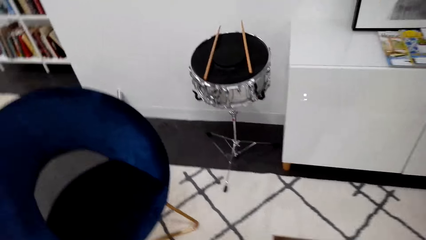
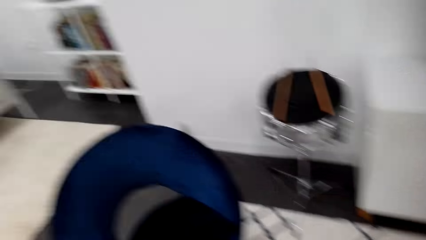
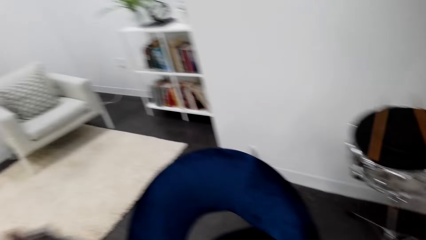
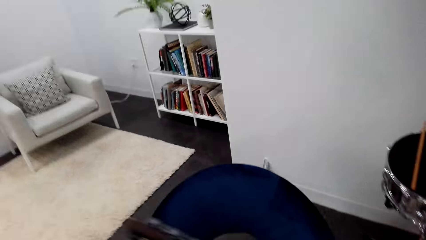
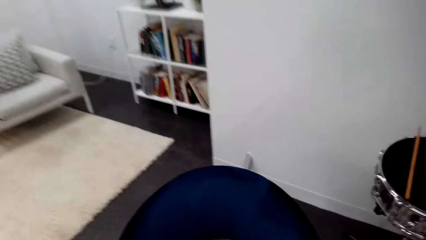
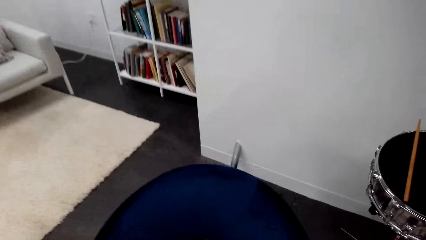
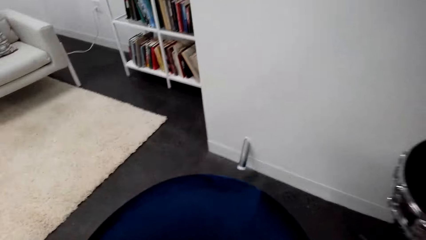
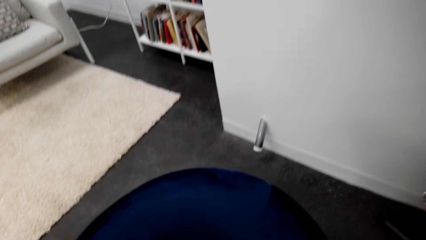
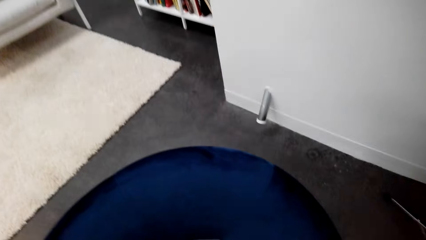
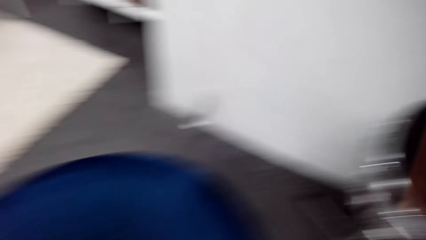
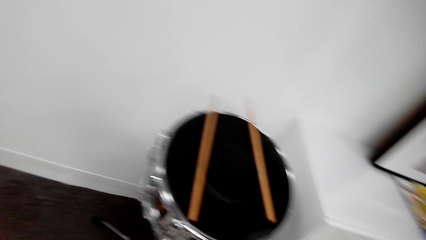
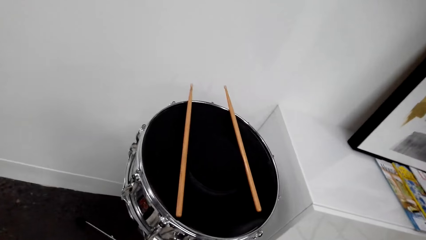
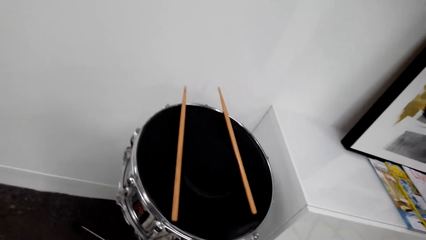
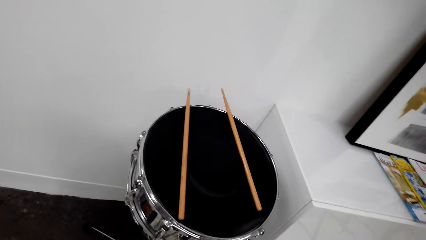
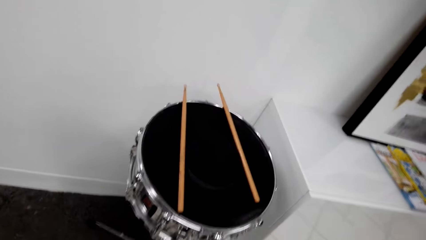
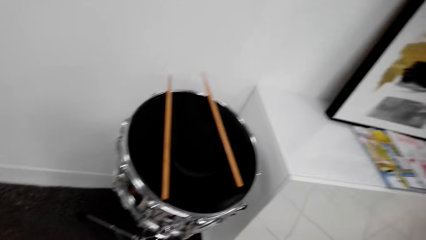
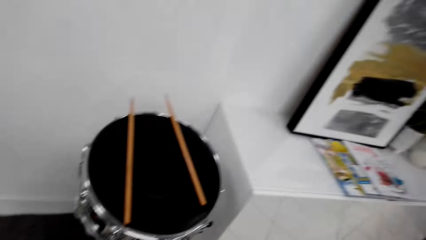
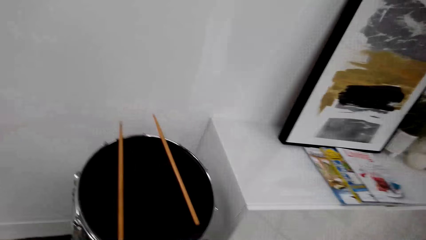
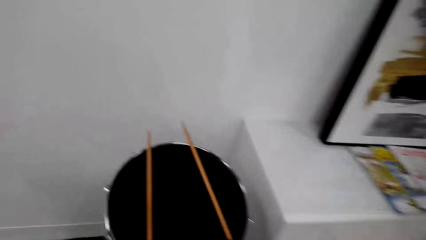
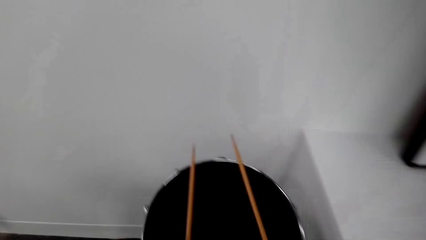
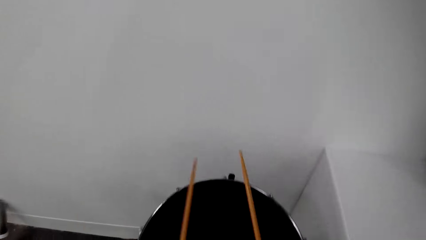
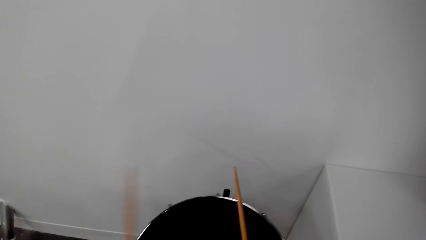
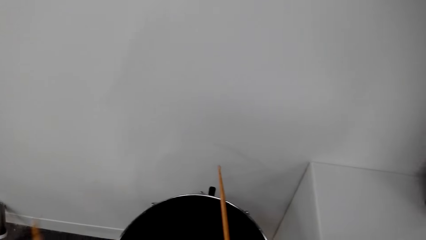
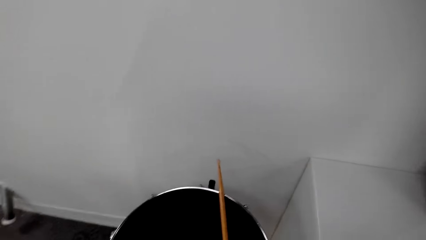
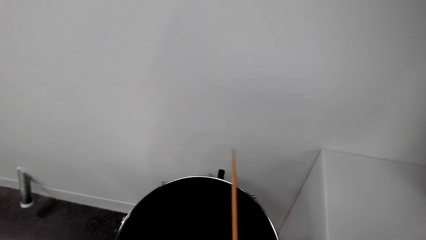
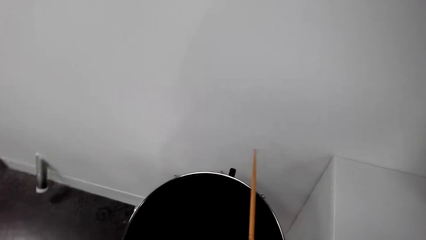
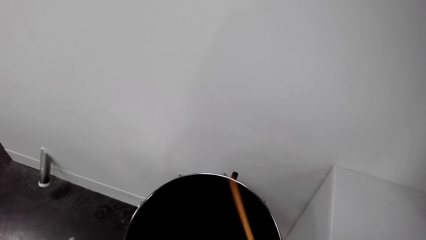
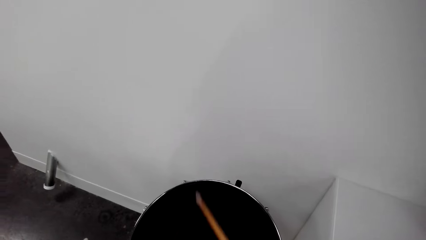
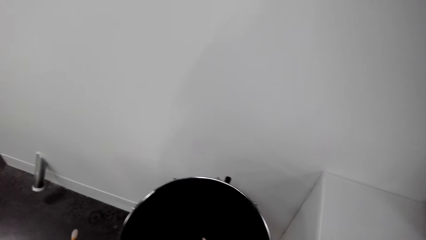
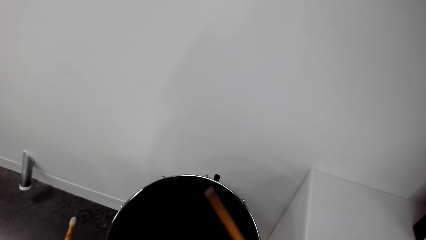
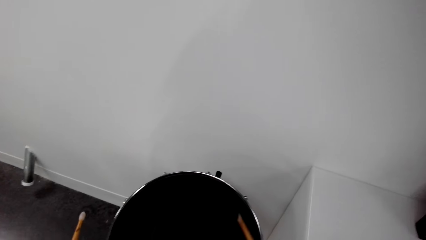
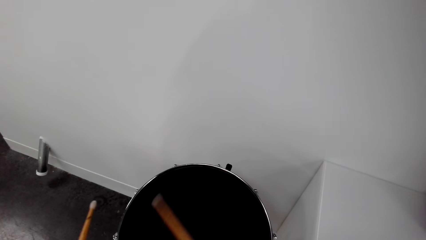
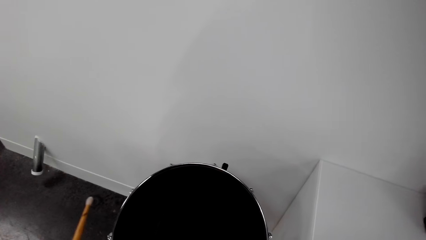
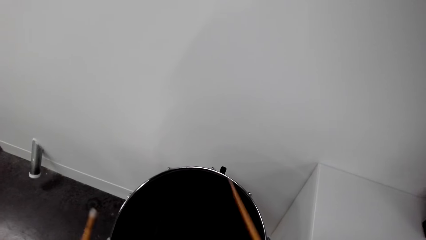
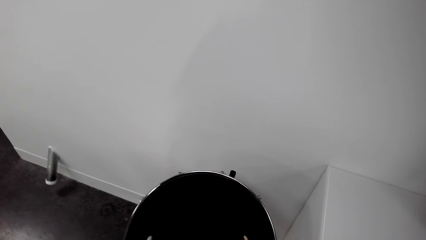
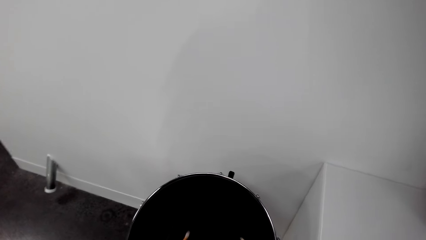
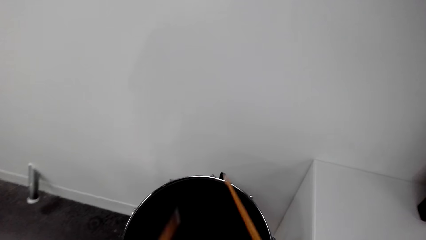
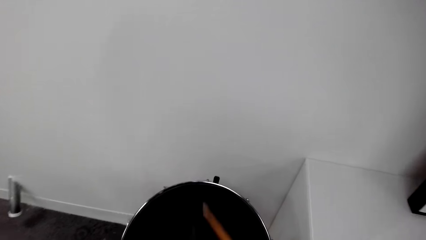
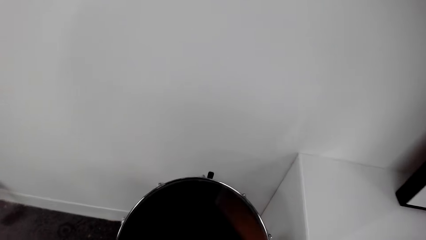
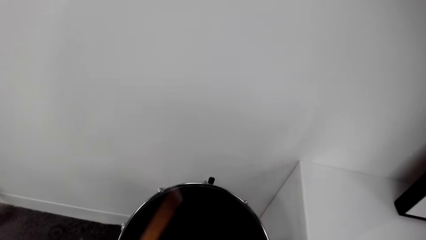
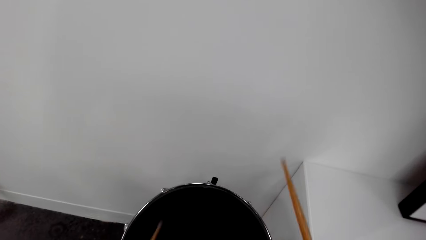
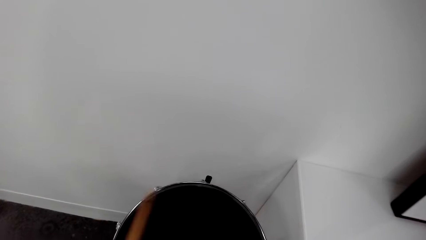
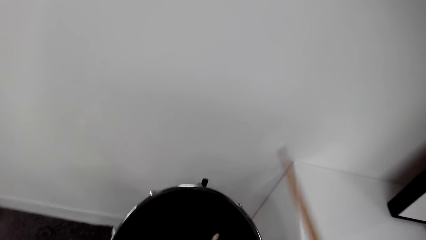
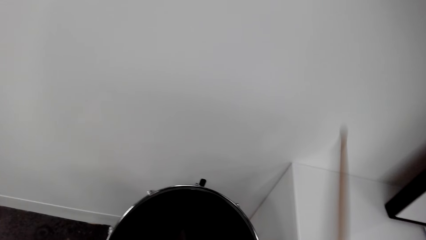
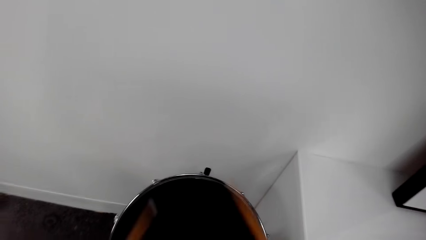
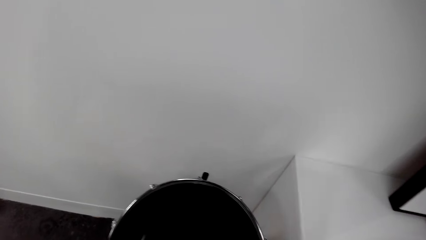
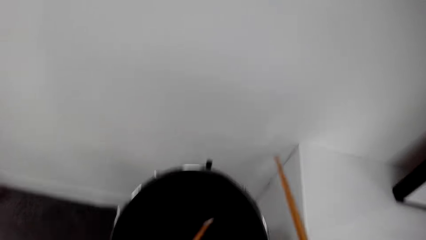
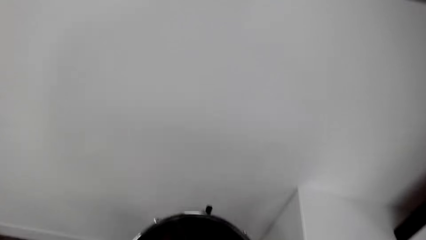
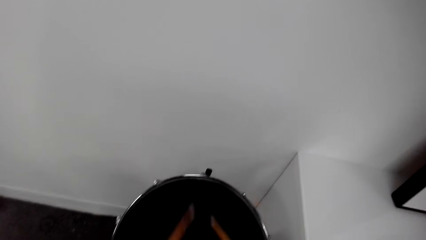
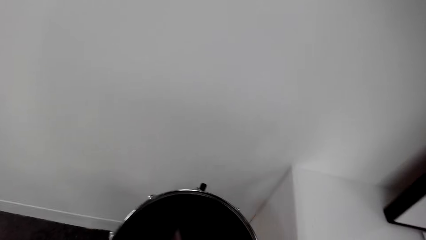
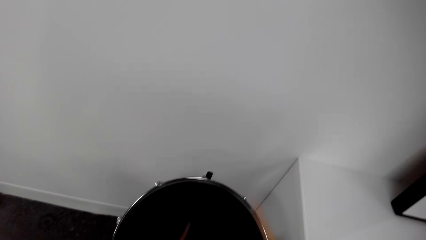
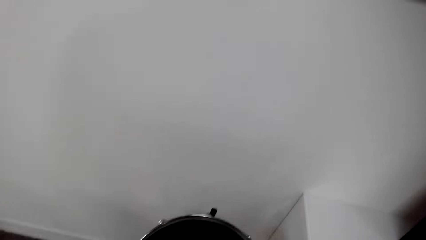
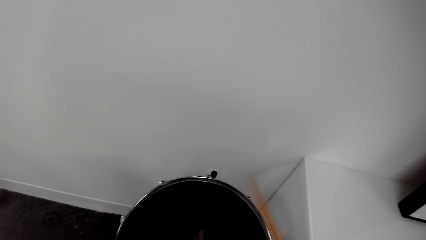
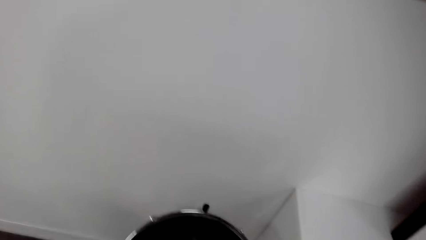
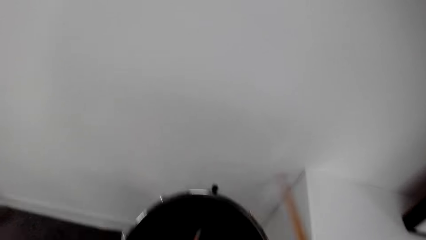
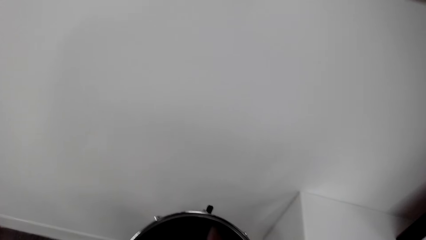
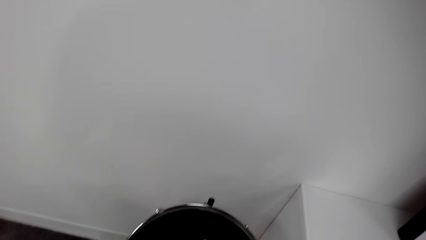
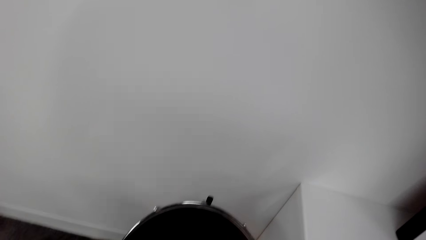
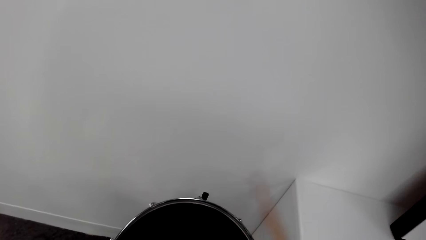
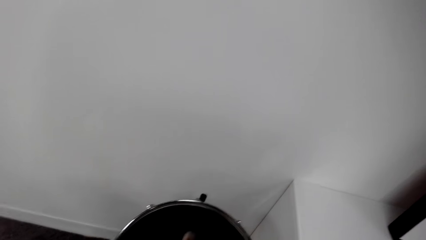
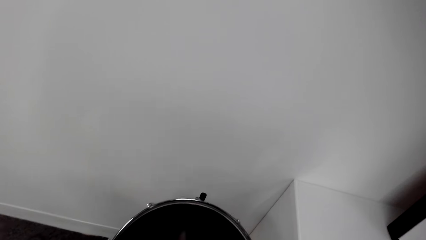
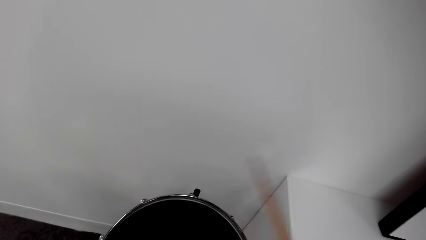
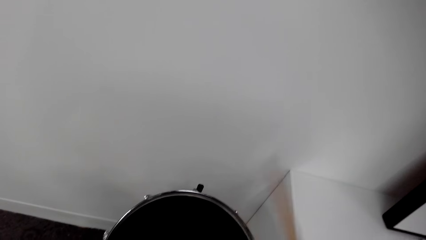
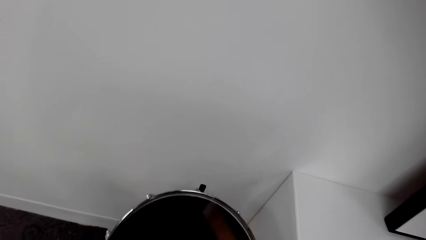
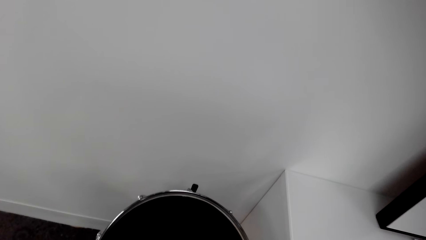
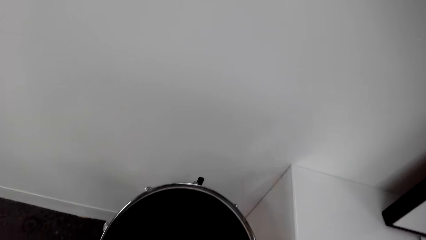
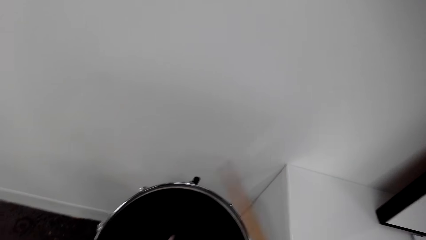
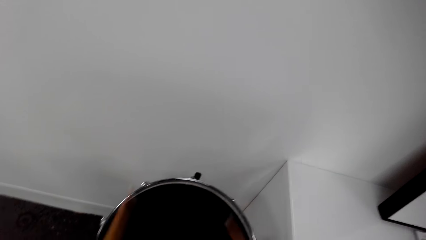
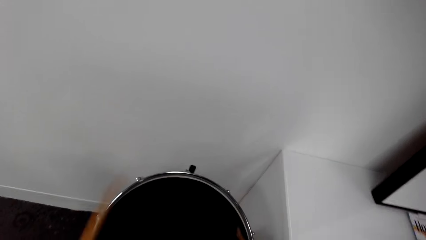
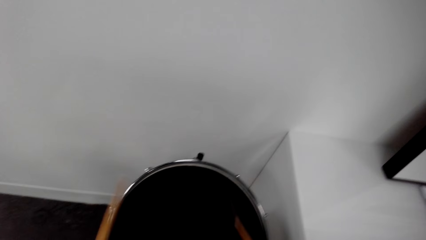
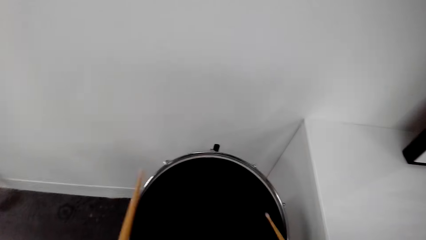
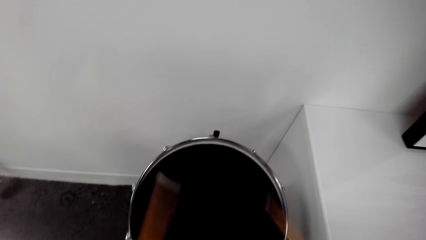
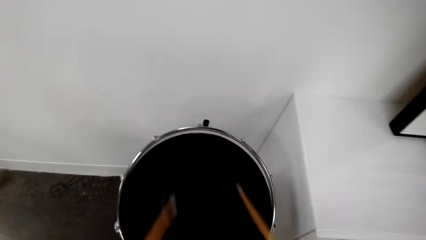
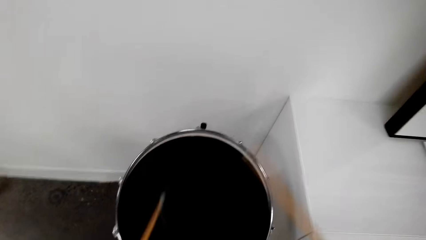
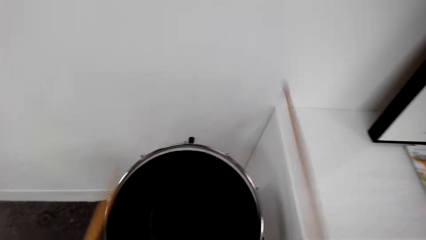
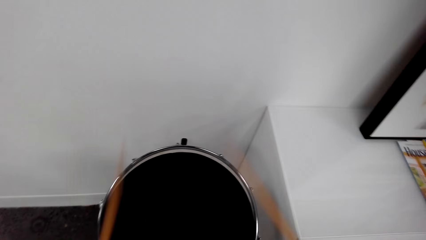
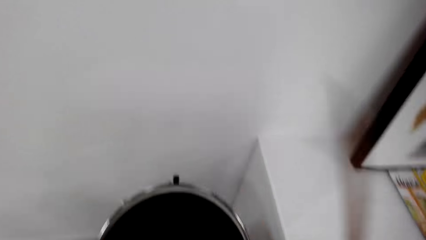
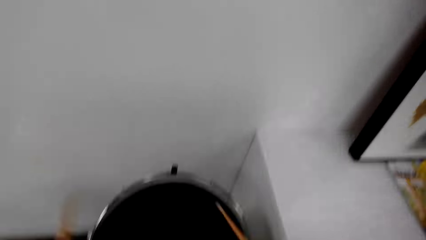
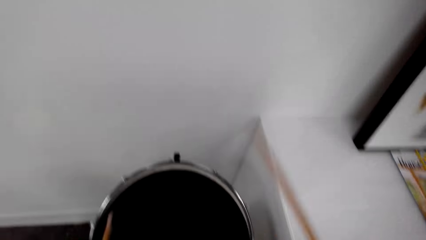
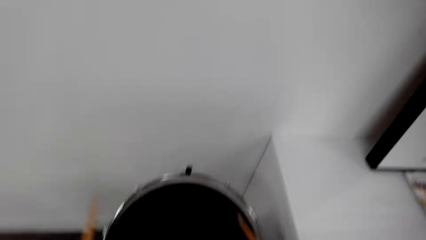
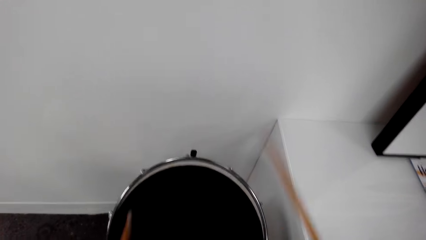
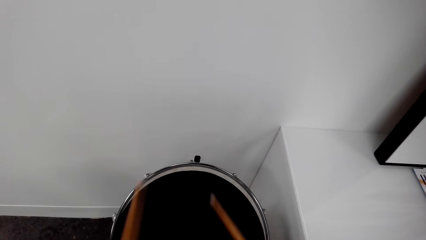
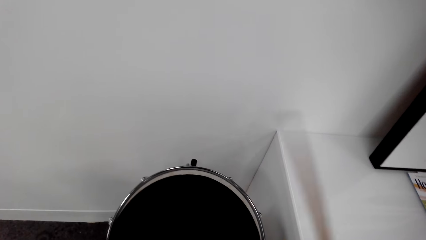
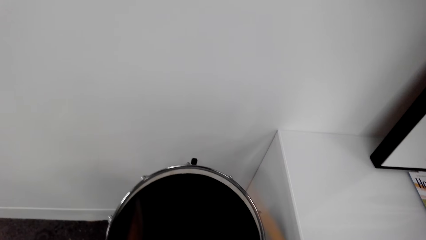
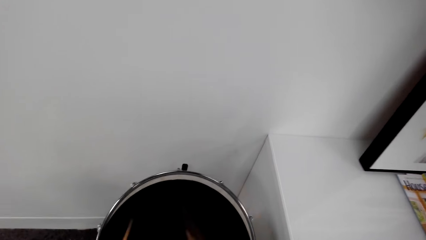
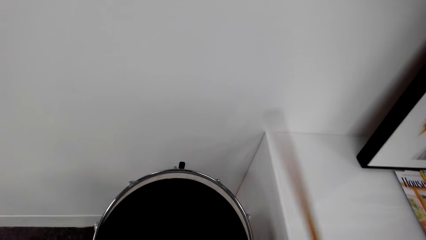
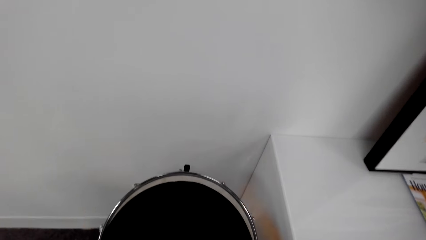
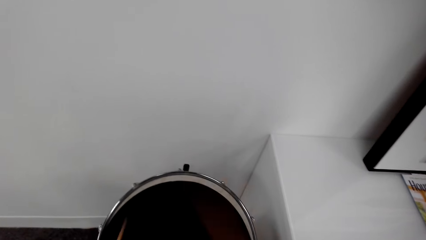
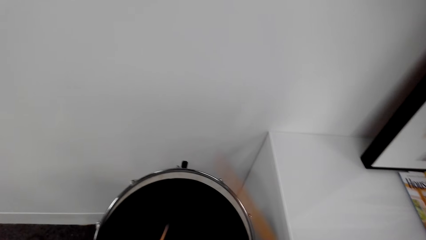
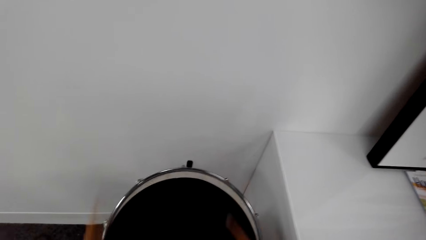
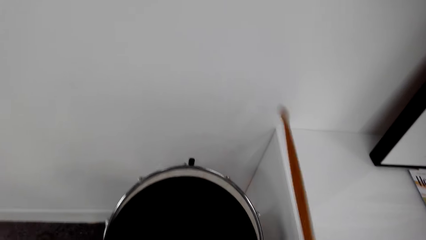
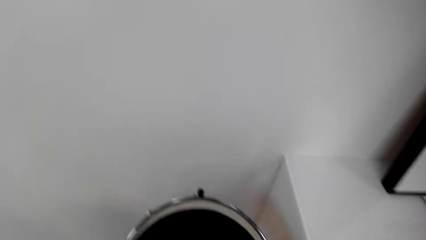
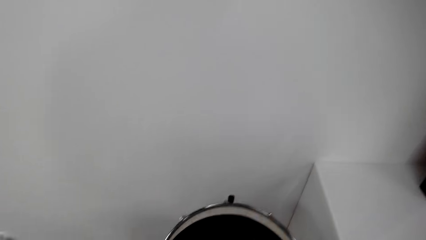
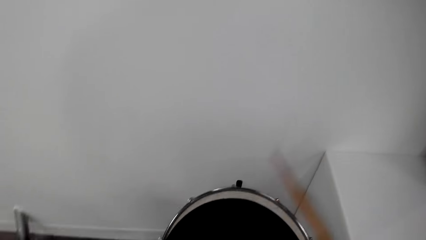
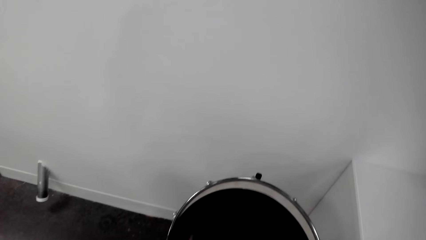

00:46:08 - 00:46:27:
The camera wearer picks up the drumsticks from the drum. They play the drum with the drumsticks.
